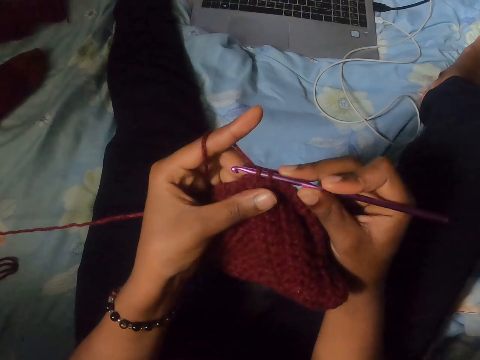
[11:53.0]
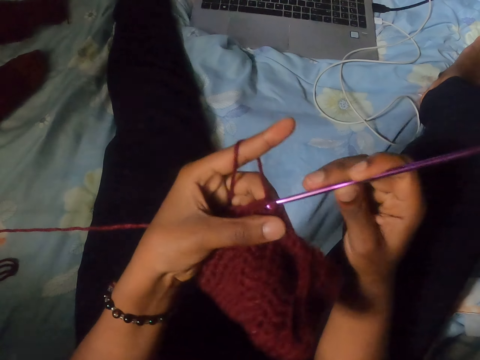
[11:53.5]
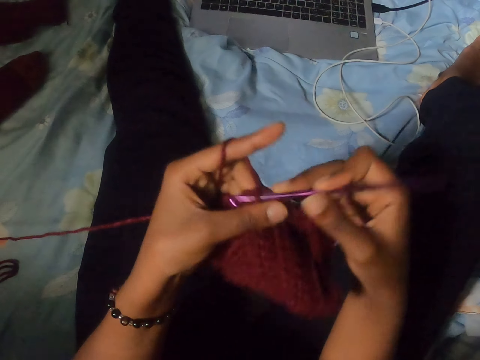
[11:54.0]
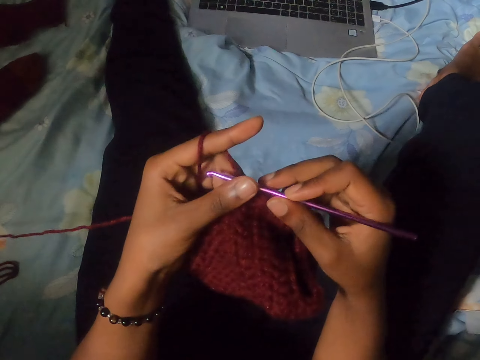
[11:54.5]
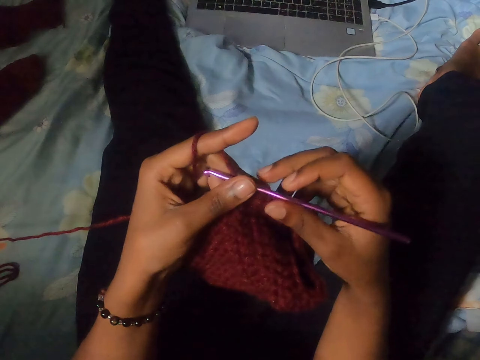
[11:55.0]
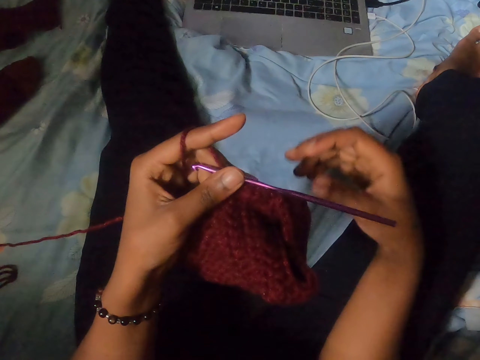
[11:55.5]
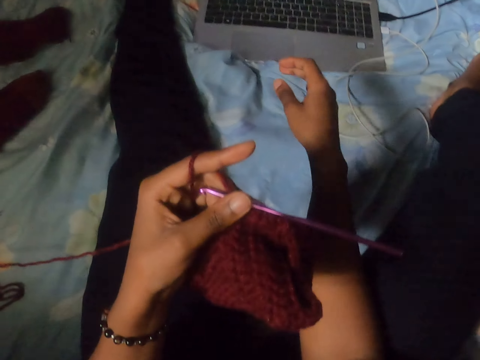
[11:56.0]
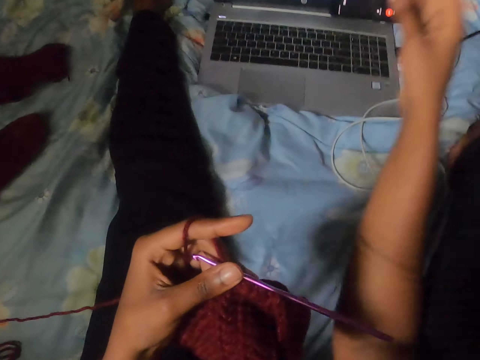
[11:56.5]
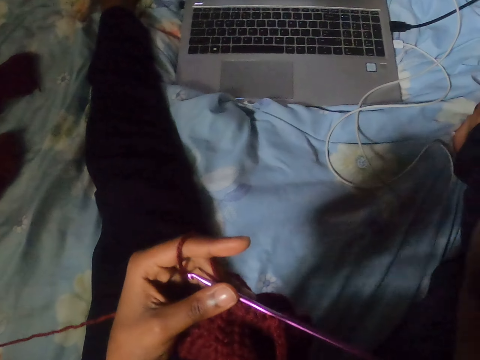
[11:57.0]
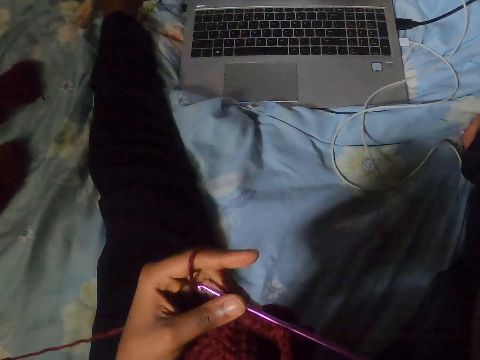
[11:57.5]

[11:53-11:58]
The camera wearer stops knitting. They drop the right hand and raise the right hand.
